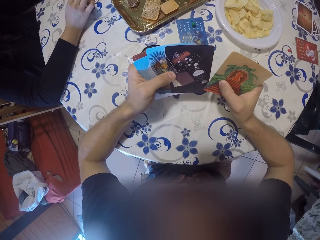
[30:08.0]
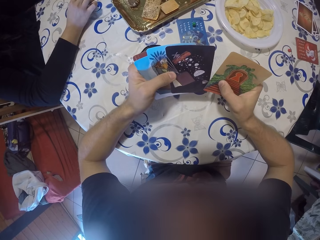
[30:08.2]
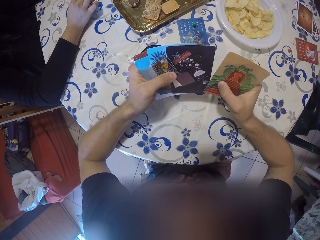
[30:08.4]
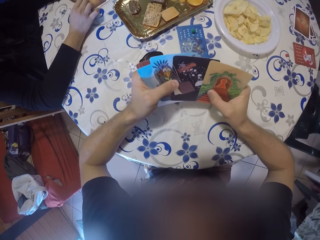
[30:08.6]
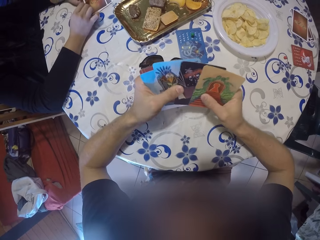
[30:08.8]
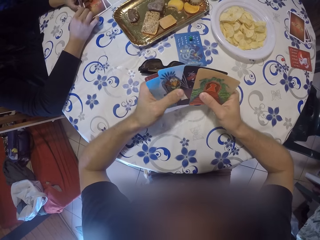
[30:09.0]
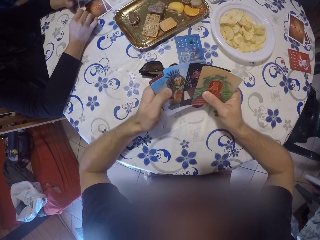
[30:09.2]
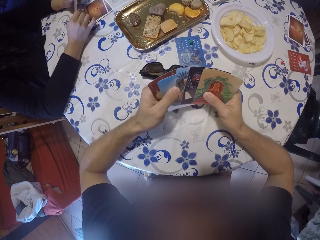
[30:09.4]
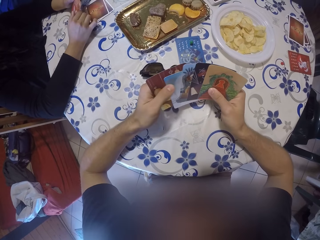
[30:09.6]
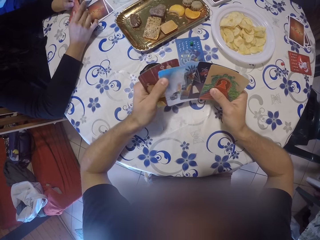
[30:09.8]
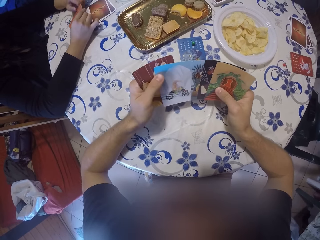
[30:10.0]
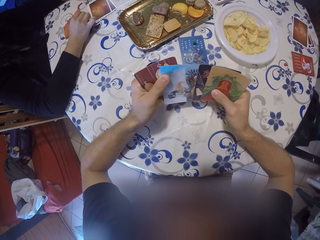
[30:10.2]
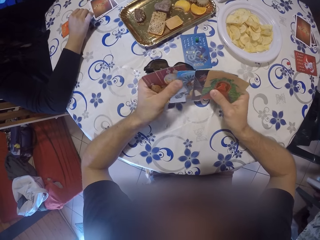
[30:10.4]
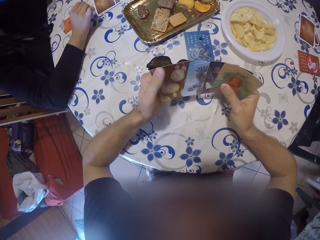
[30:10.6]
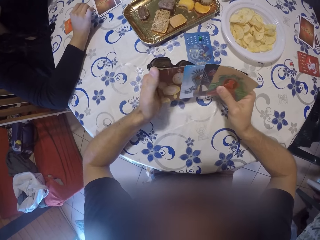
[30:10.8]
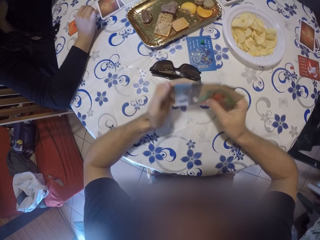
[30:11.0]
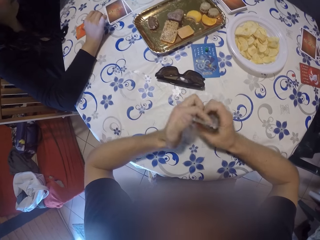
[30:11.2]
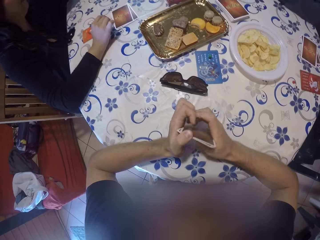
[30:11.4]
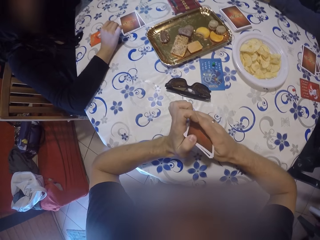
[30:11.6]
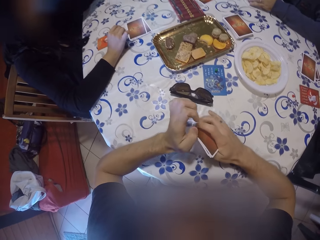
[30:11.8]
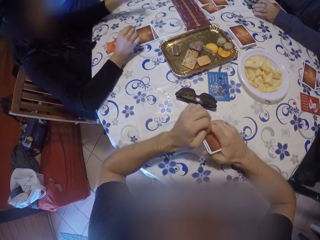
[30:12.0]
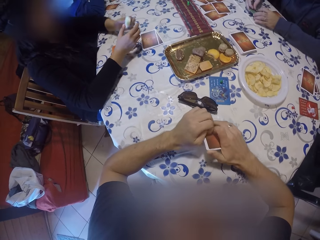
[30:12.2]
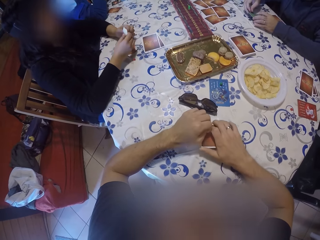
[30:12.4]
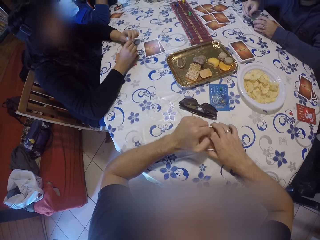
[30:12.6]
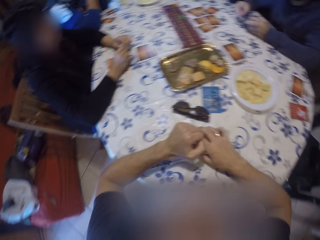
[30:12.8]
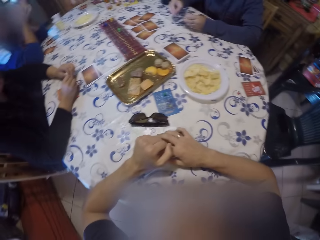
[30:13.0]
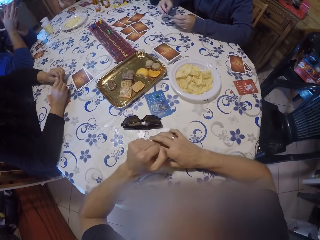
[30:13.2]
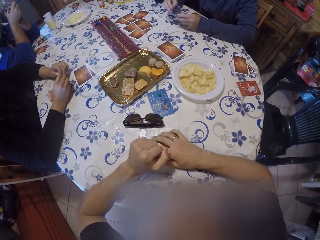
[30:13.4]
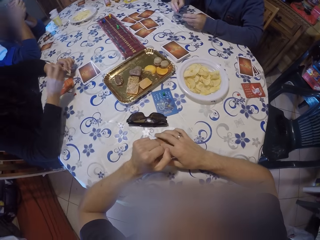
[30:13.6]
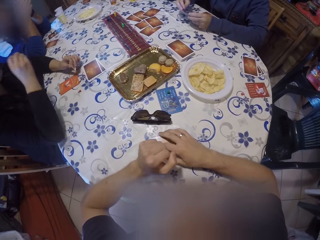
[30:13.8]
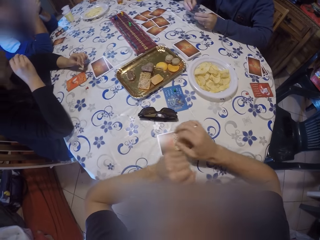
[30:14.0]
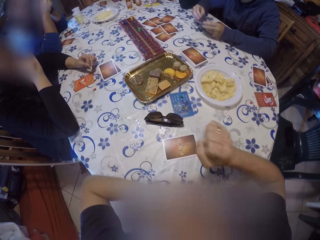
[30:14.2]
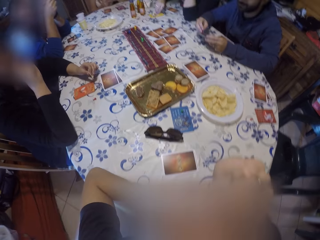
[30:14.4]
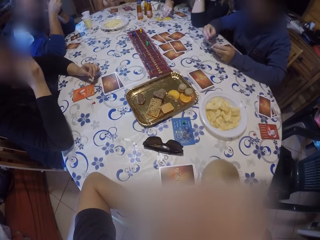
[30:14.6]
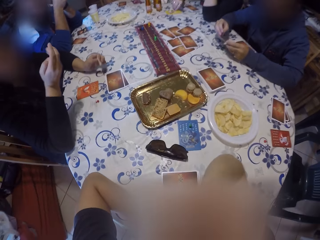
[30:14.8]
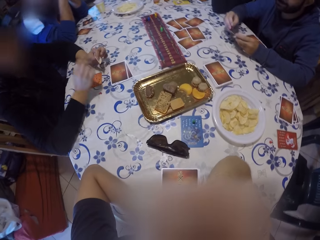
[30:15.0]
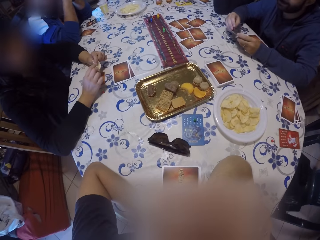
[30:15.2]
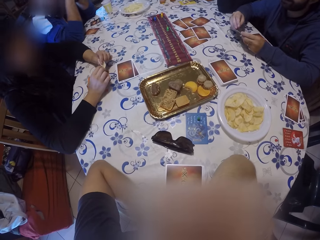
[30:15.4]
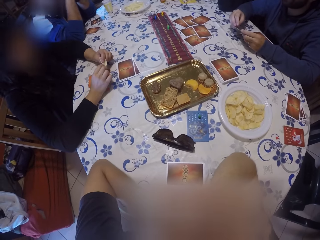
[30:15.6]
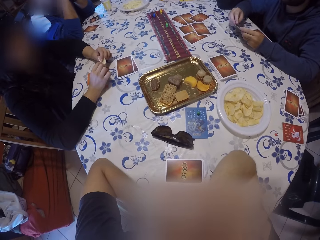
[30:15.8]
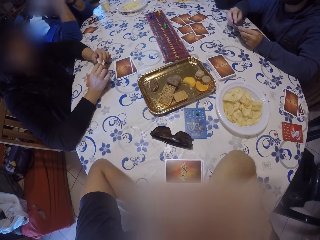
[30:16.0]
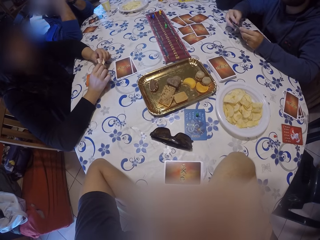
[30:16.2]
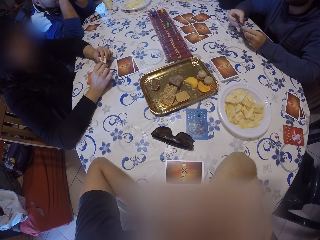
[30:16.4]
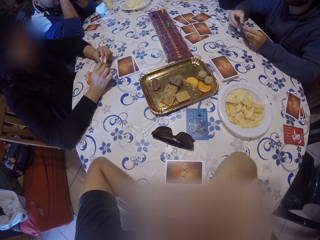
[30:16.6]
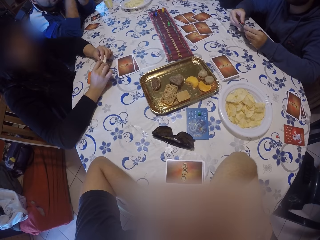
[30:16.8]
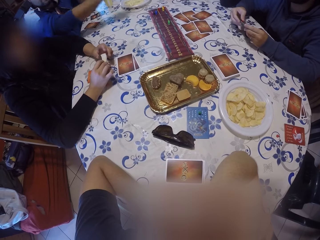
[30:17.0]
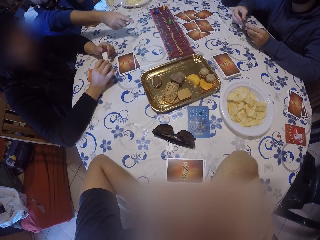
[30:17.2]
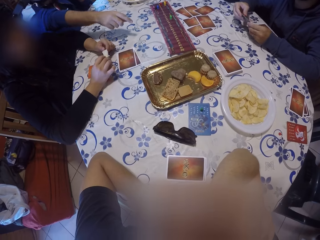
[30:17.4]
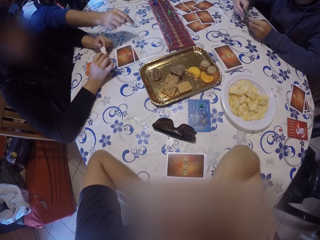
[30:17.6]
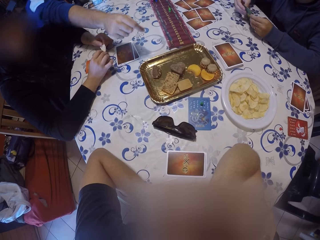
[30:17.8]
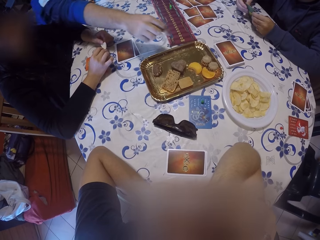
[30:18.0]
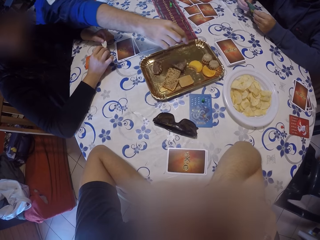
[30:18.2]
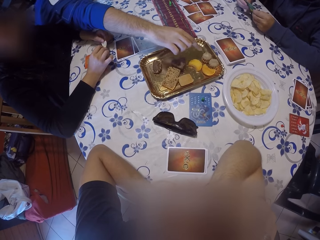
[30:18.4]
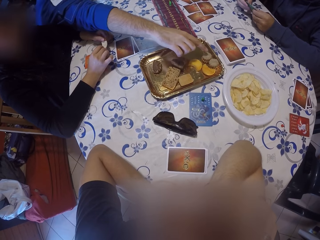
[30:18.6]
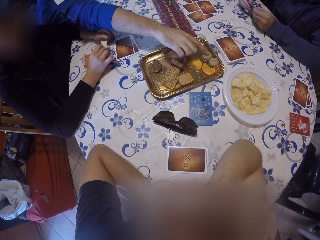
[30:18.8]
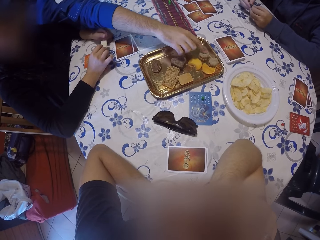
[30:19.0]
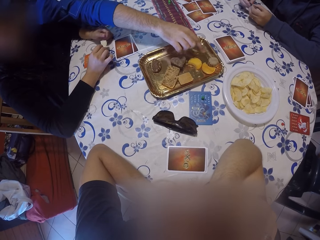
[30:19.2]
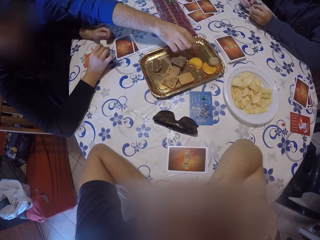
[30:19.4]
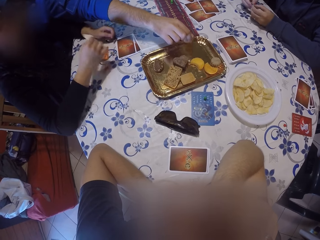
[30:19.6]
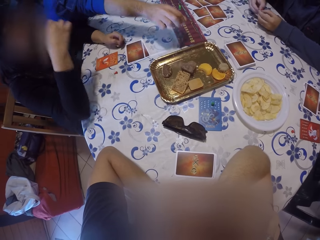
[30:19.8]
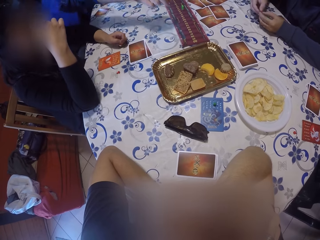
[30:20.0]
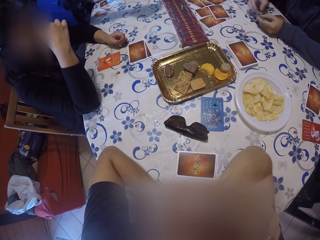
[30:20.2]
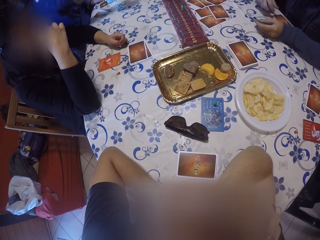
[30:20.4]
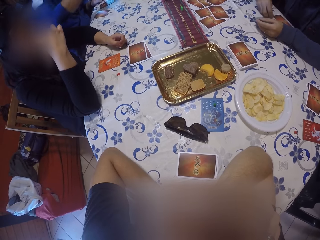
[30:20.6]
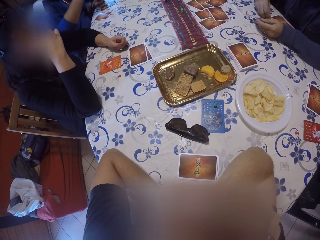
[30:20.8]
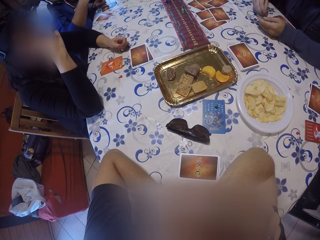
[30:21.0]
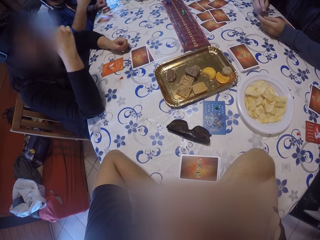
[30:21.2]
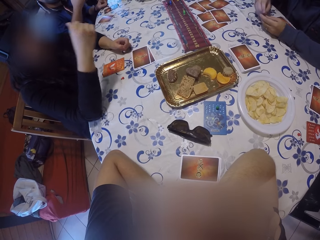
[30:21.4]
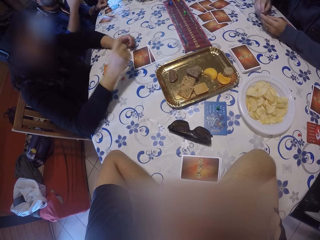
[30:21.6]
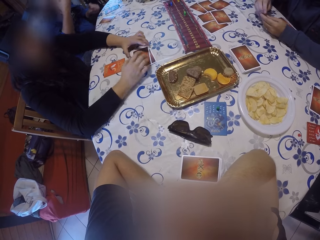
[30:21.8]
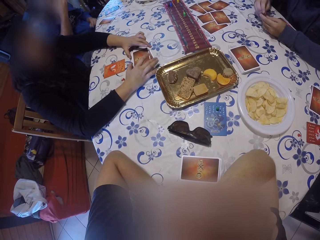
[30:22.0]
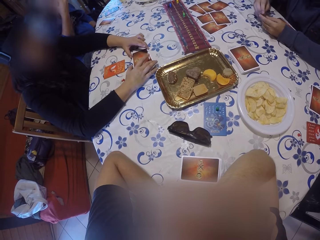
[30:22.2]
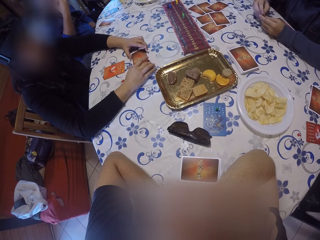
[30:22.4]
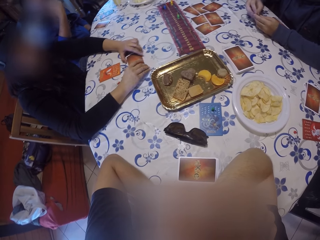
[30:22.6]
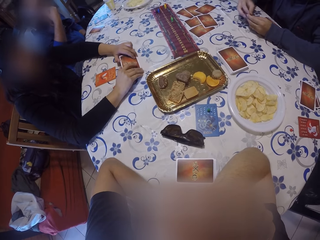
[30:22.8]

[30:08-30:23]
A woman drops the card on the table with her right hand. The woman picks up a card. The camera wearer drops the cards on the table with her right hand. She combines the cards. The woman eats a chip with her right hand. The woman raises a hand. The woman transfers a chip from her left hand to her right hand. A man picks up a cookie from the tray on the table with his right hand. The woman eats the chip with her right hand.

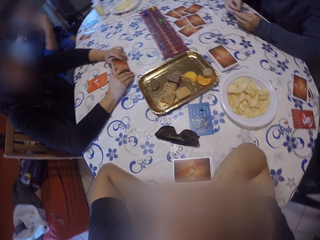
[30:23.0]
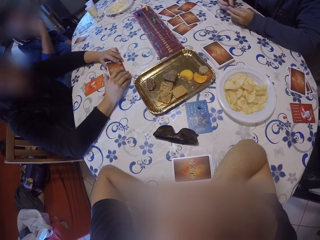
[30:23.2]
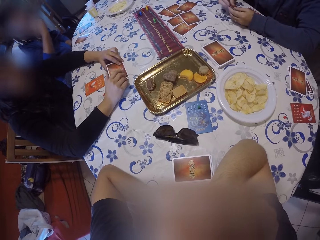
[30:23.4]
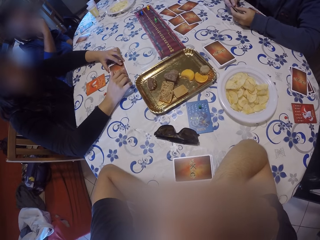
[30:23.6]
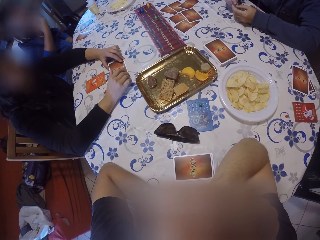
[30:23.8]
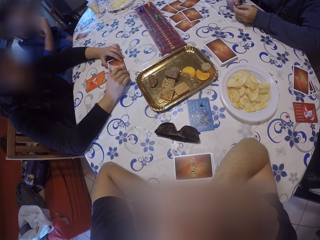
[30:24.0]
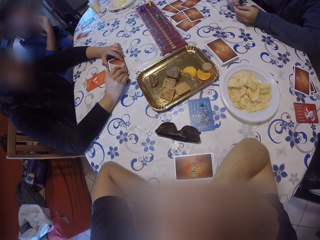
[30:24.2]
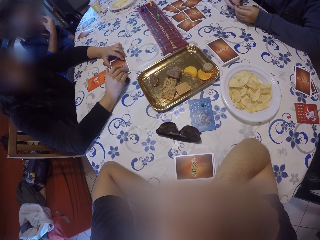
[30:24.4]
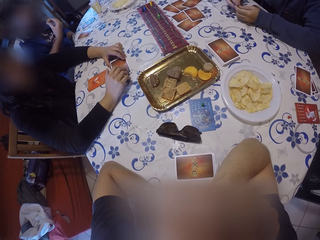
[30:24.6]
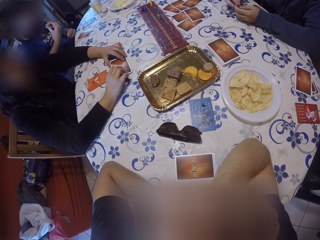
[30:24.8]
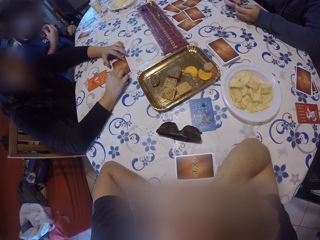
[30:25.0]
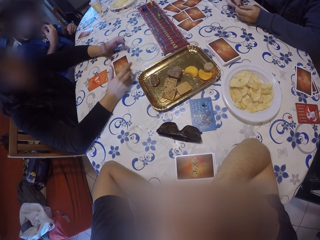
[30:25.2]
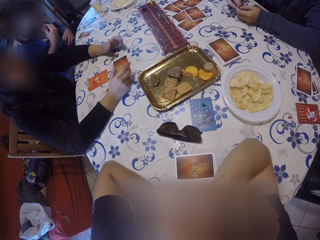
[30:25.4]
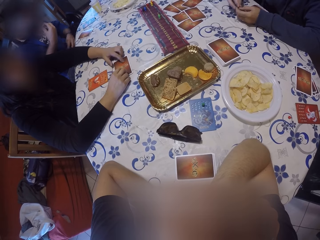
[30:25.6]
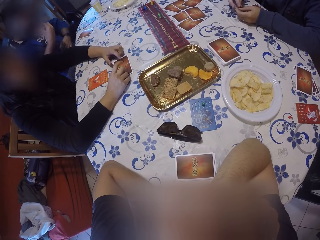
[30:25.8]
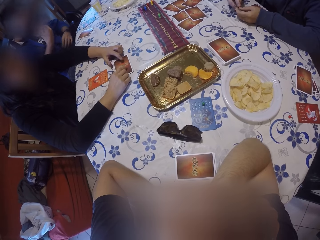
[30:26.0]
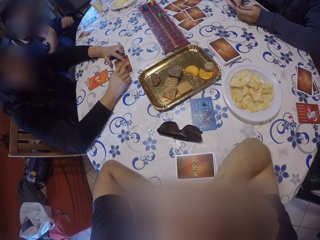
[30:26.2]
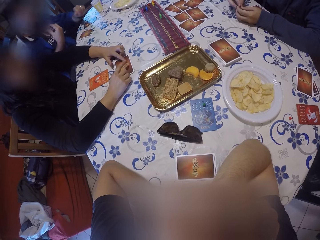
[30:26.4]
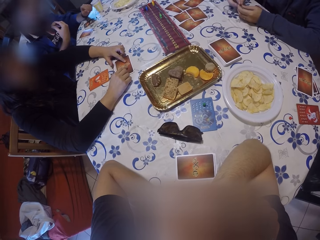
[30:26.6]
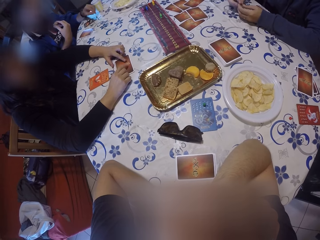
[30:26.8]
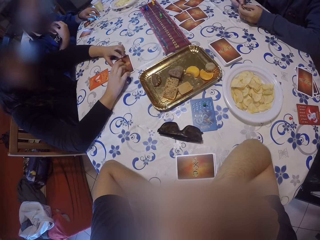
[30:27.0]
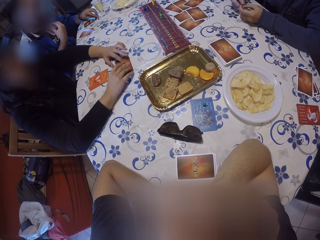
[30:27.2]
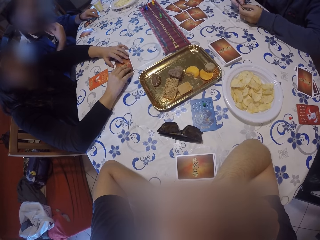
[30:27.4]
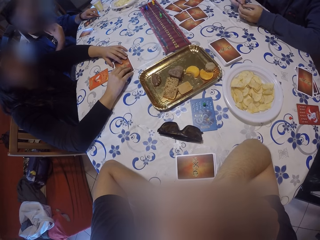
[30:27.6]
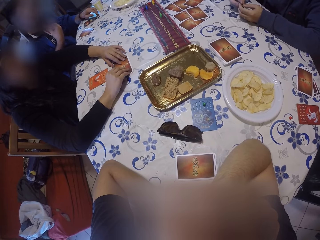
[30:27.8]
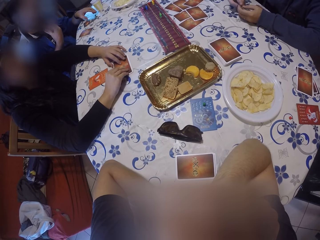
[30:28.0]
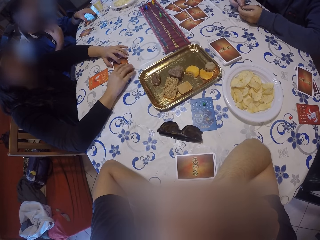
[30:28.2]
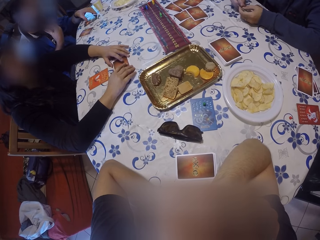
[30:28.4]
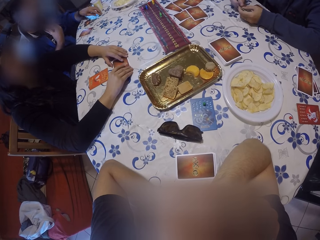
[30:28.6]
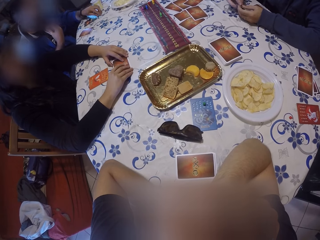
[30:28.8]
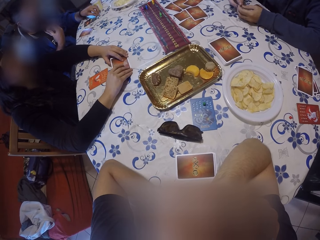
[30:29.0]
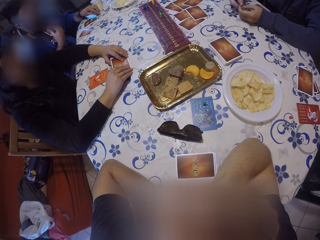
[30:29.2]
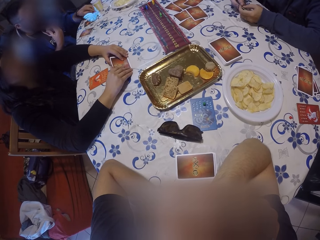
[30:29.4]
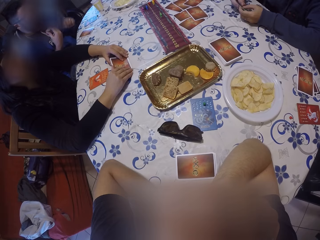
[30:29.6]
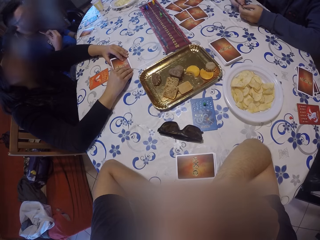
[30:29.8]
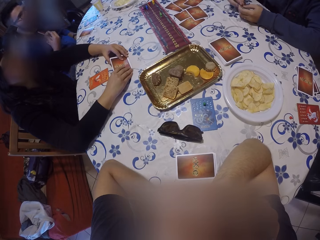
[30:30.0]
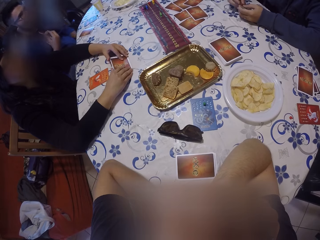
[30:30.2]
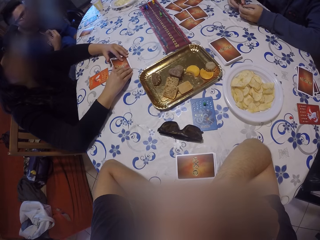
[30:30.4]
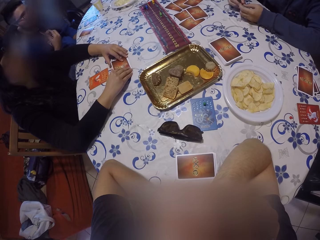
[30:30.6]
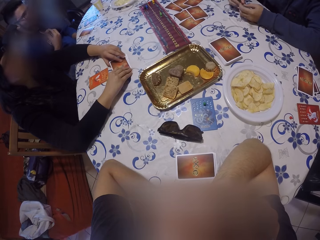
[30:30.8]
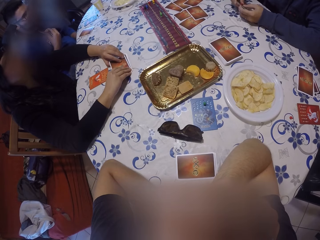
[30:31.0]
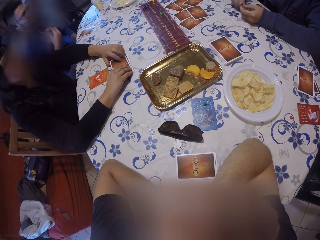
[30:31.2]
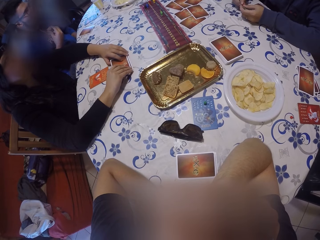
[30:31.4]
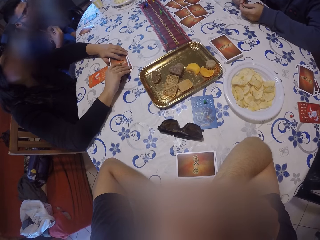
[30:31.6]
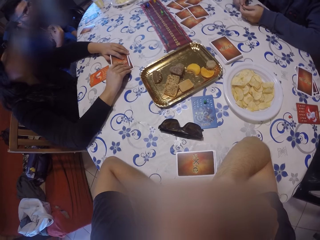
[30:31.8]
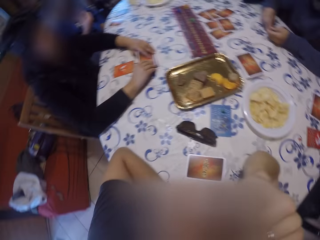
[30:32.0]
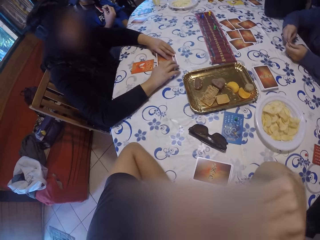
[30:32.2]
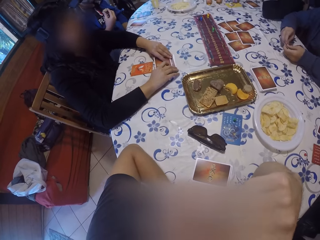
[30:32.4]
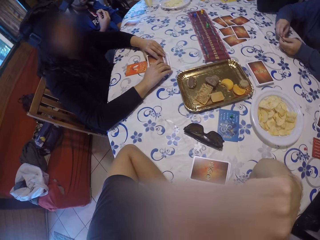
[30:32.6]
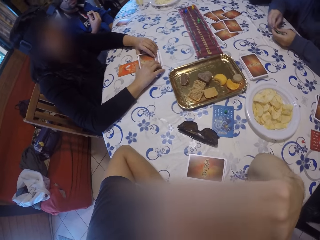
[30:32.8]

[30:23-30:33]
The woman holds the cards with both hands. The woman taps the card and touches the cards.
